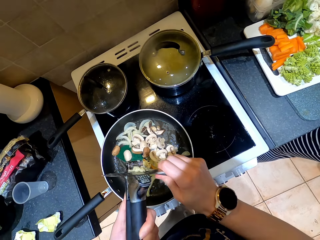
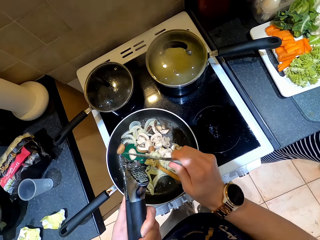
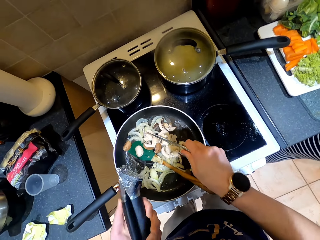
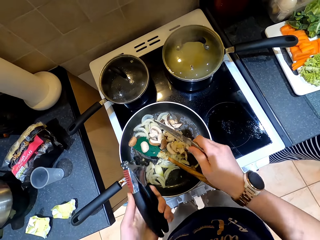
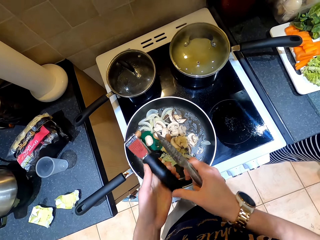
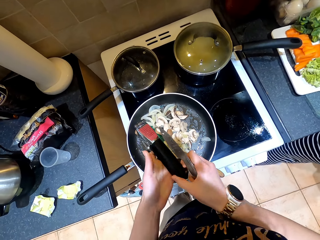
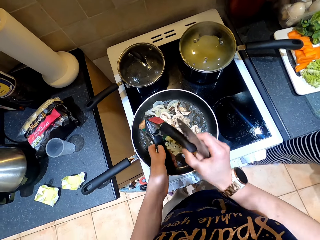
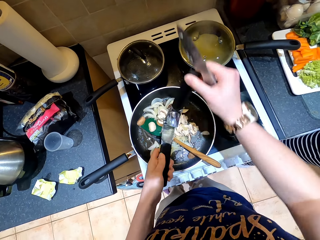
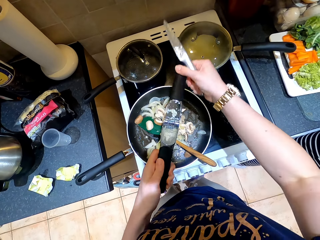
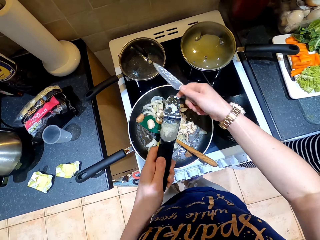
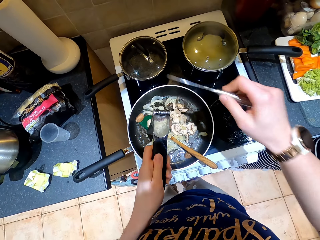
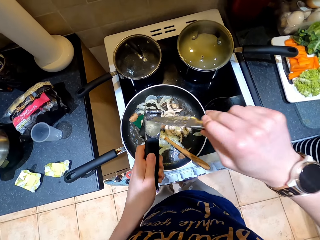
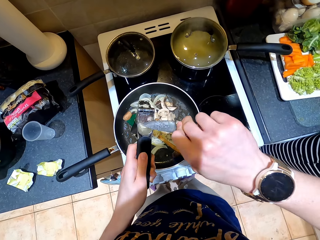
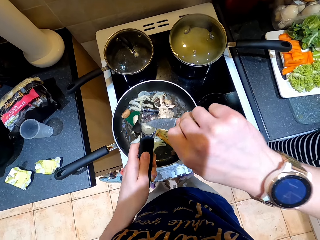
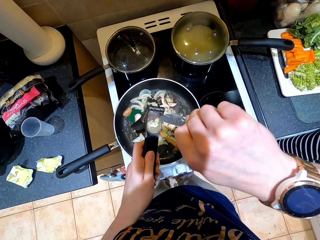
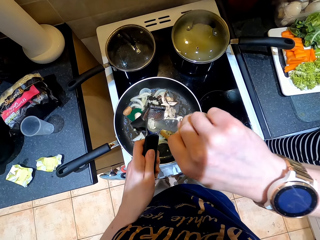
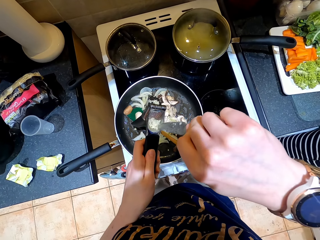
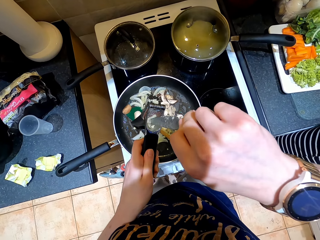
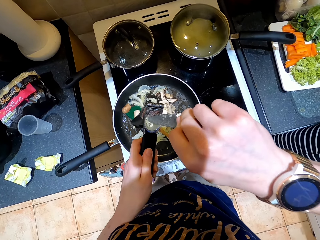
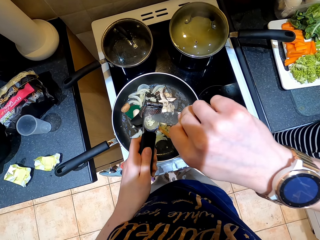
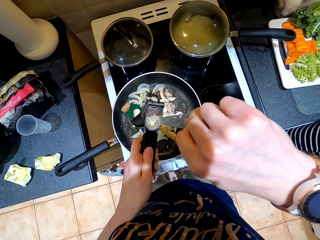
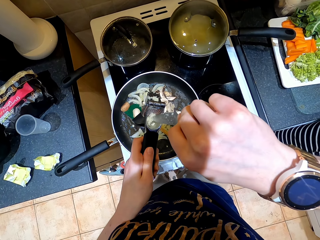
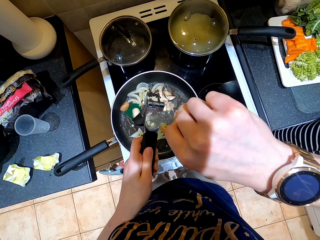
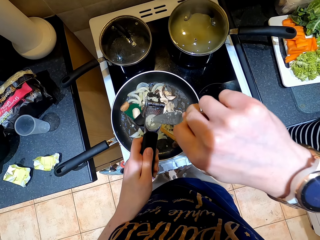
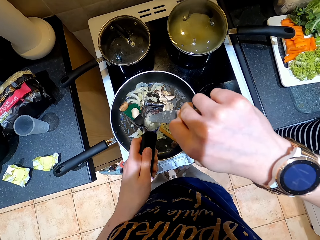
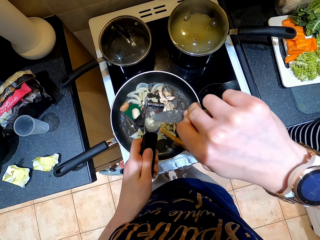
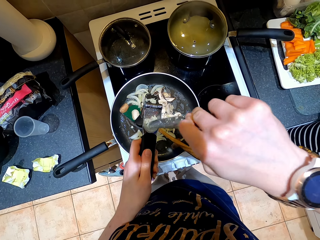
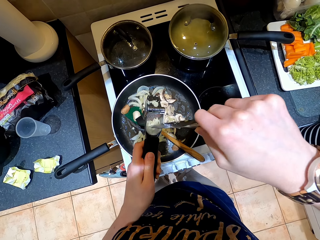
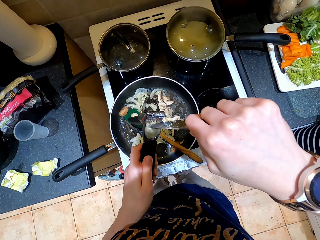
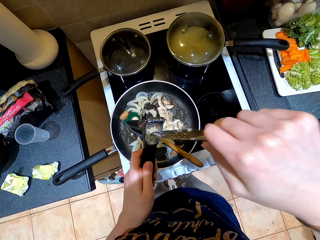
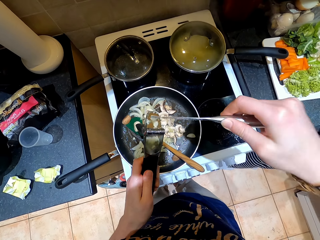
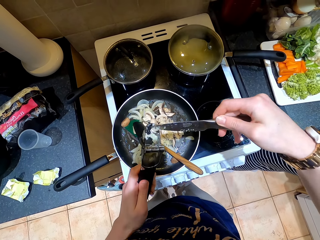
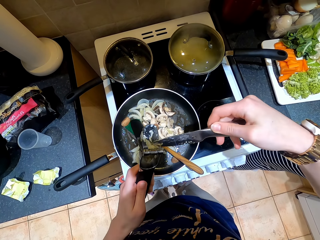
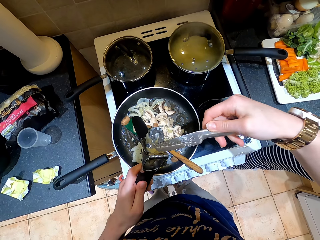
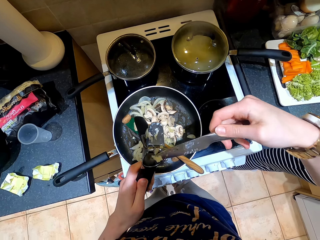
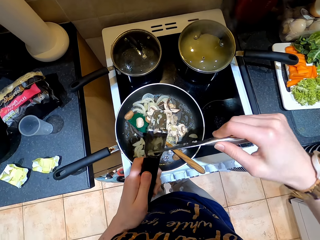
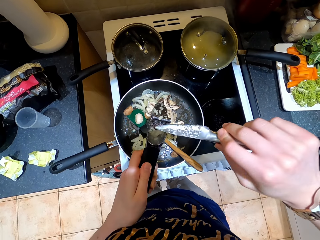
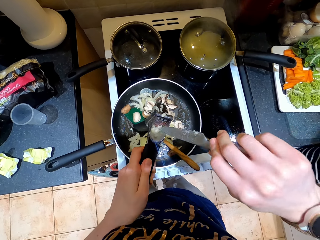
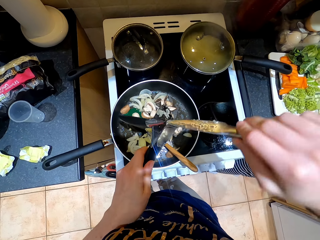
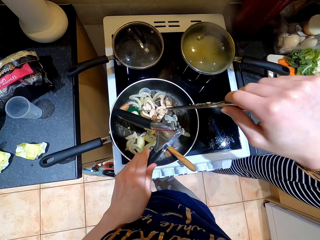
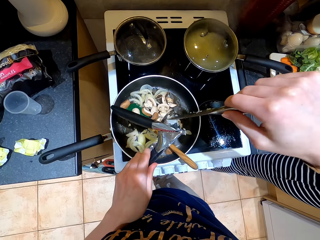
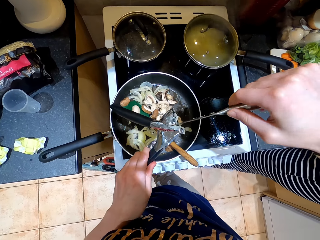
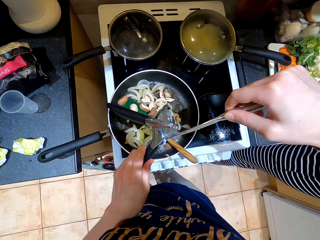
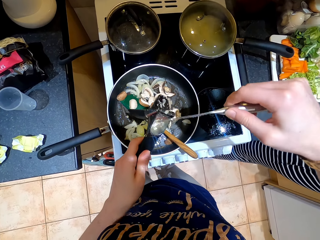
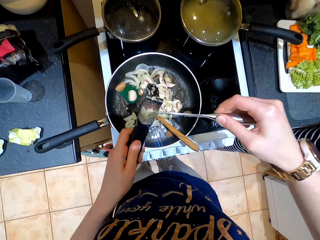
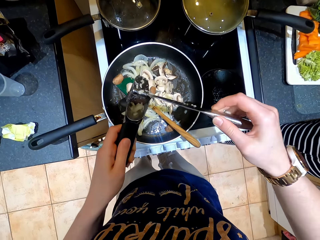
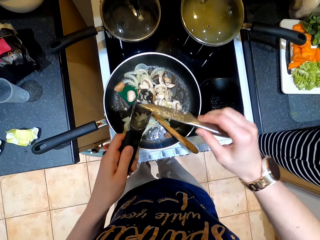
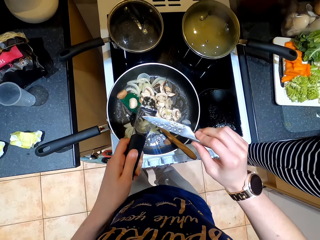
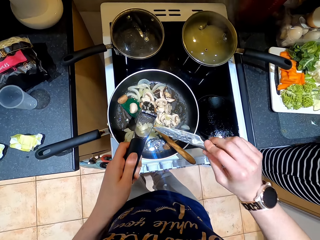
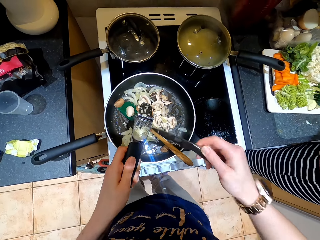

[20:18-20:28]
The camera wearer removes garlic from the grater. They open the grater. They gather the garlic.

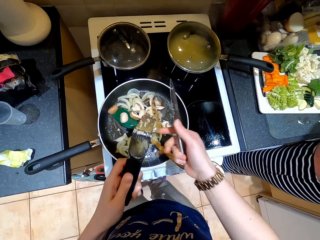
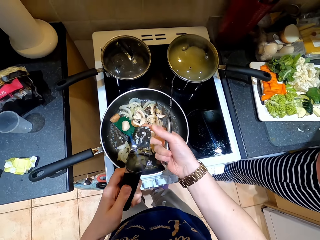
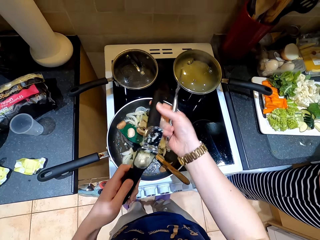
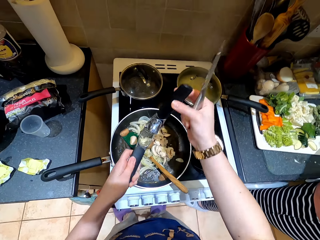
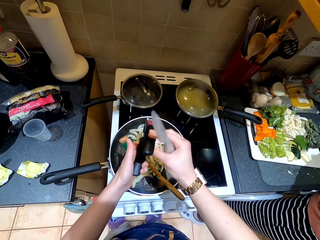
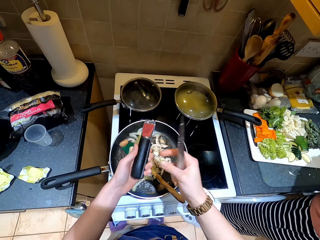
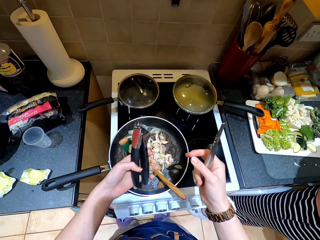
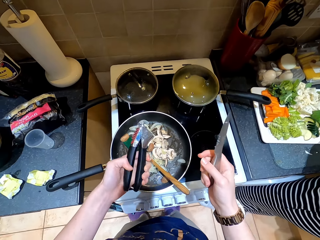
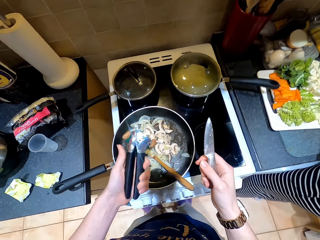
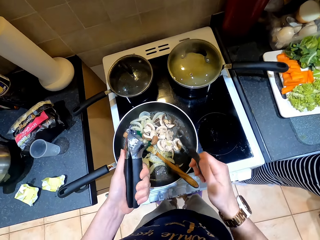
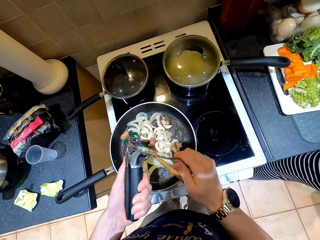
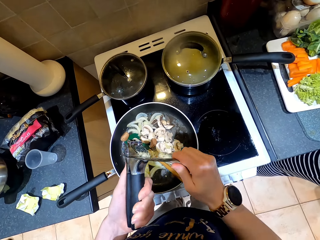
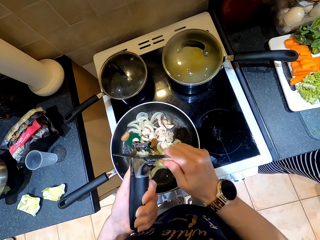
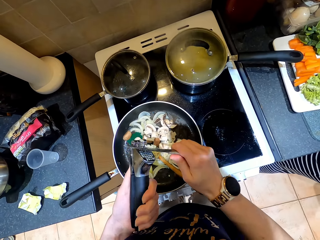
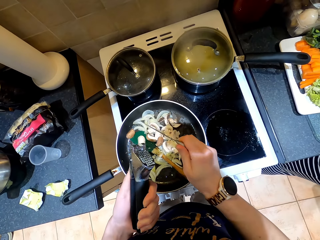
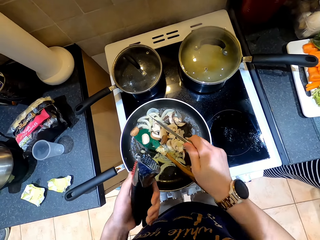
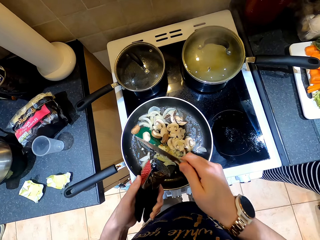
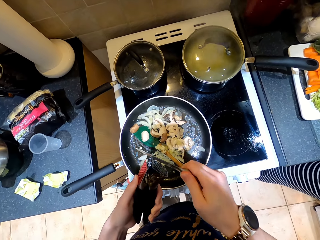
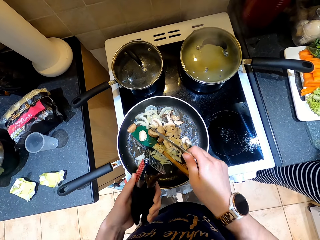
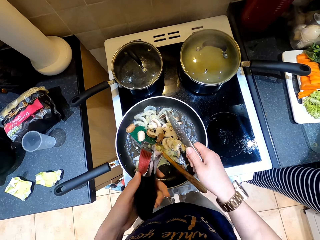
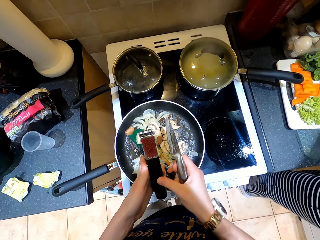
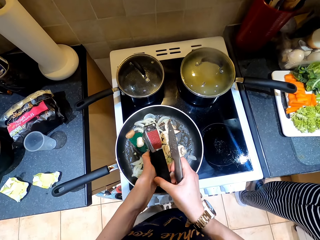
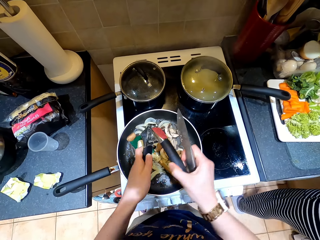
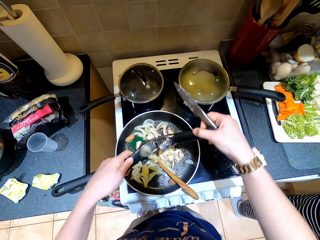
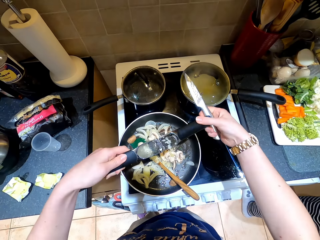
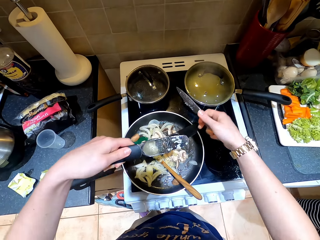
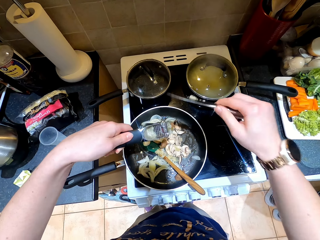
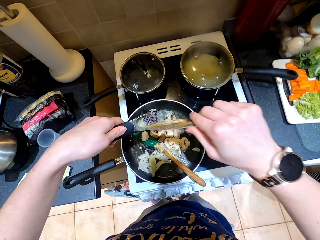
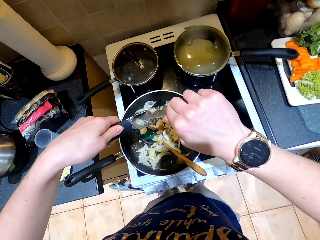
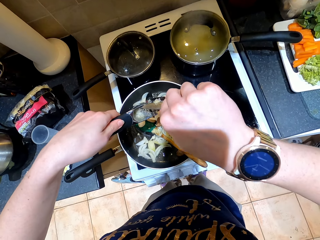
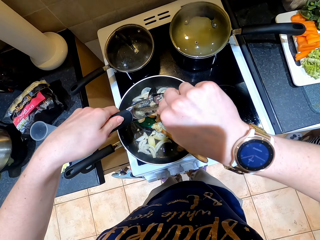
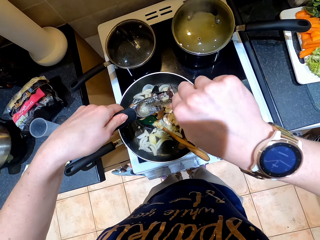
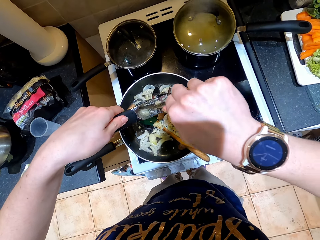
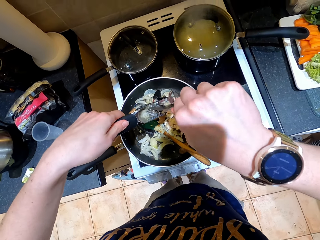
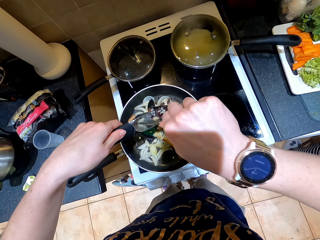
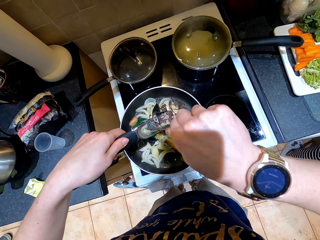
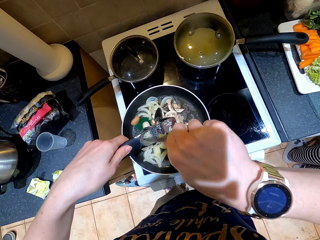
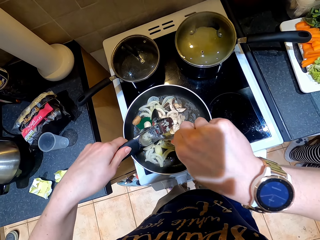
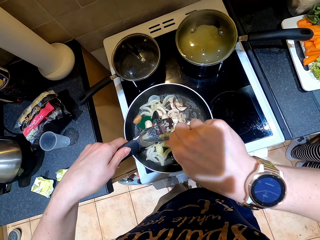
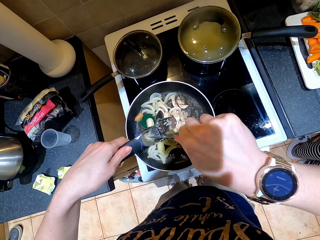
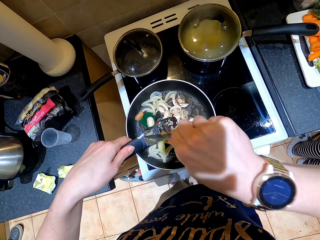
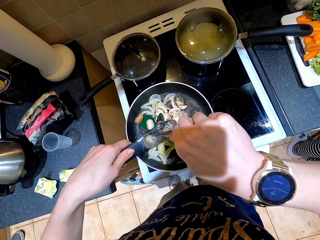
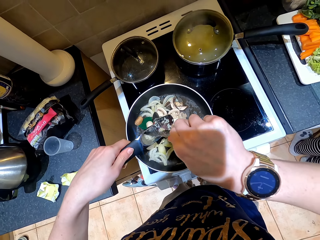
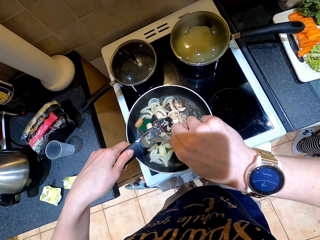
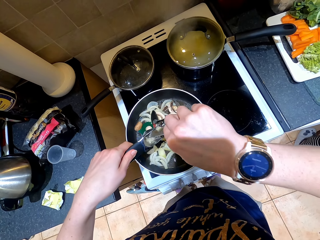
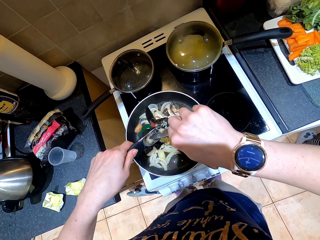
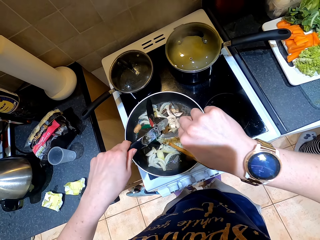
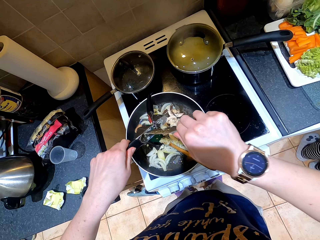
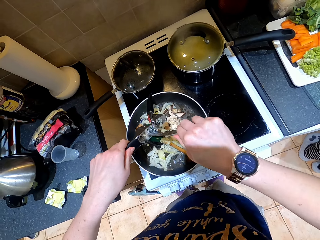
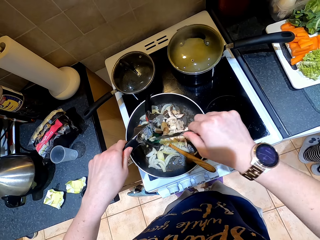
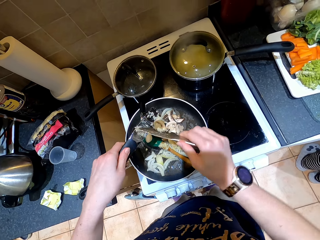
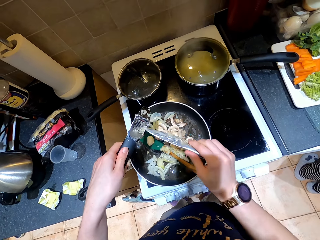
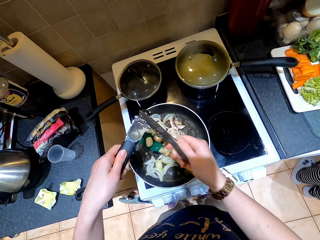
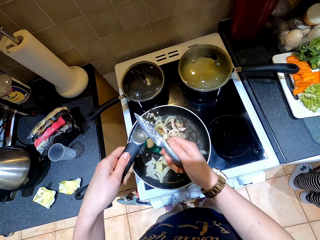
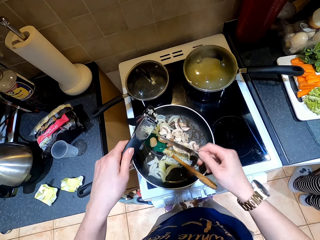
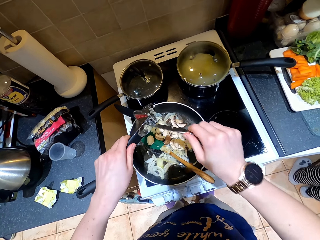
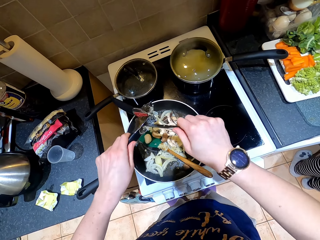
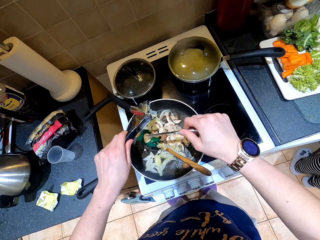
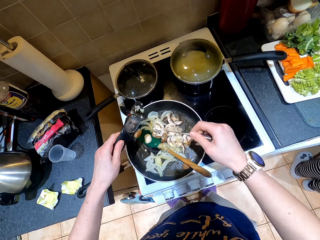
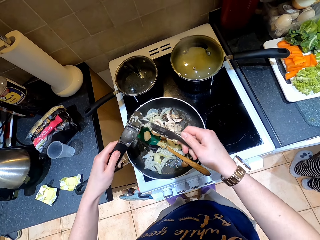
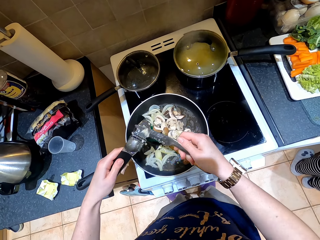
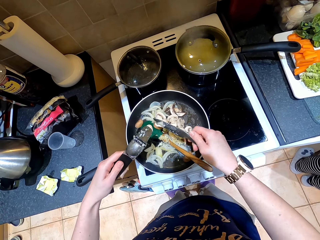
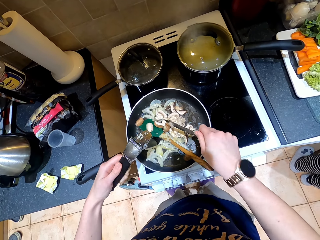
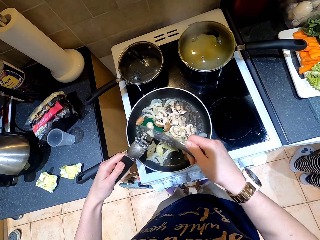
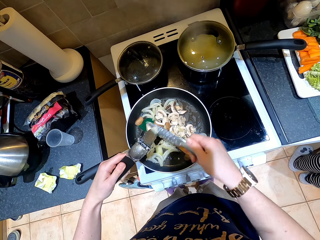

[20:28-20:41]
The camera wearer covers the grater. They grate the garlic. They squeeze the garlic. They remove the garlic from the grater. They open the grater. A lady moves to the sink. The camera wearer gathers the garlic. They drop the garlic on a pan. They rub a knife on the grater. They rub the knife on the grater again. They drop the garlic on the pan. They hit vegetables.
